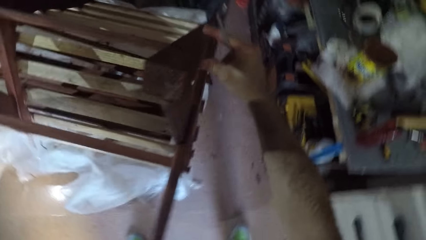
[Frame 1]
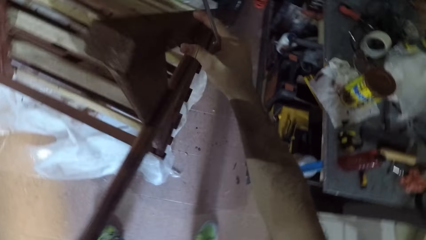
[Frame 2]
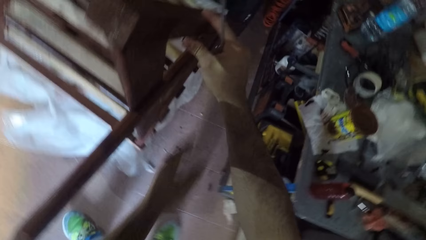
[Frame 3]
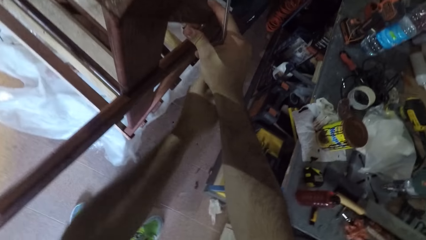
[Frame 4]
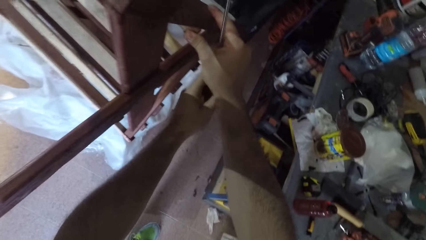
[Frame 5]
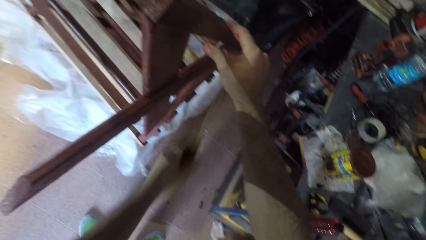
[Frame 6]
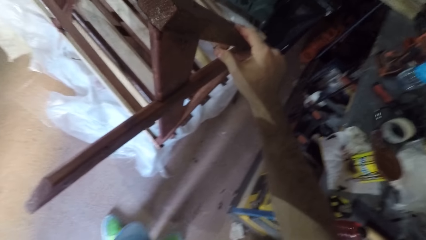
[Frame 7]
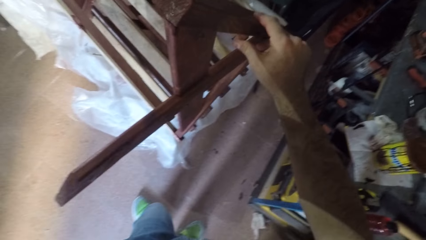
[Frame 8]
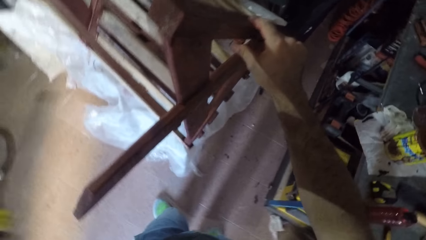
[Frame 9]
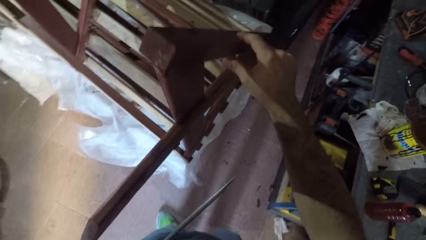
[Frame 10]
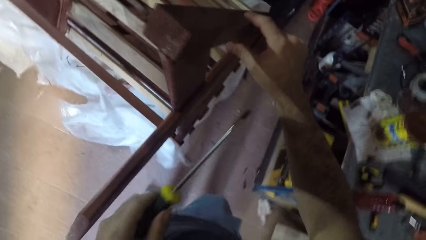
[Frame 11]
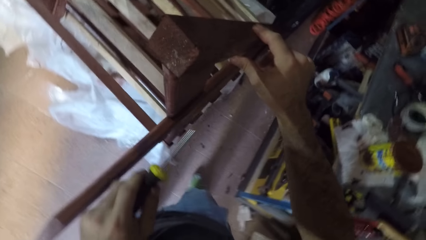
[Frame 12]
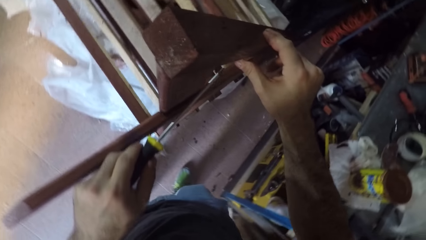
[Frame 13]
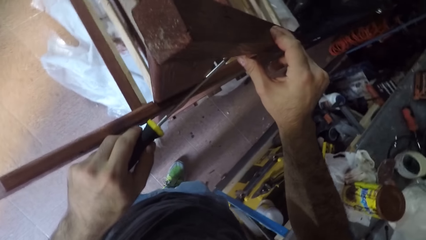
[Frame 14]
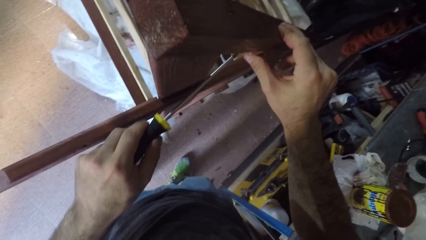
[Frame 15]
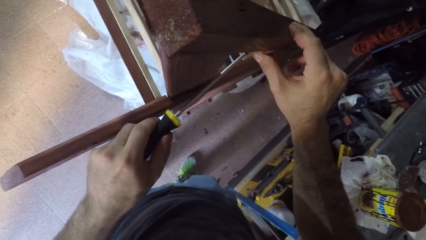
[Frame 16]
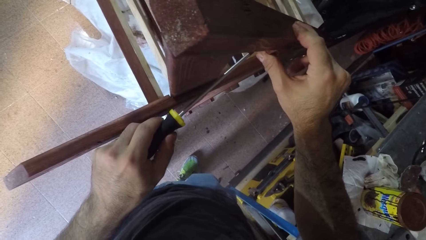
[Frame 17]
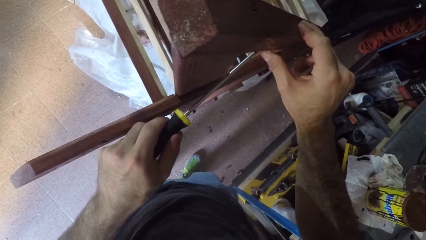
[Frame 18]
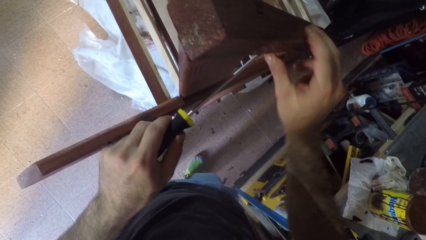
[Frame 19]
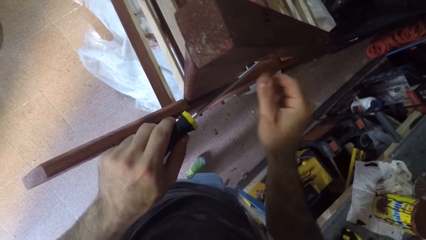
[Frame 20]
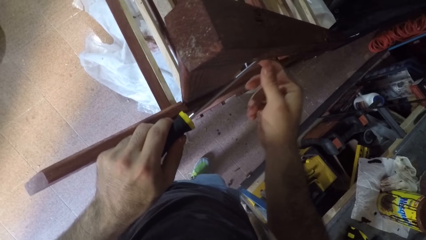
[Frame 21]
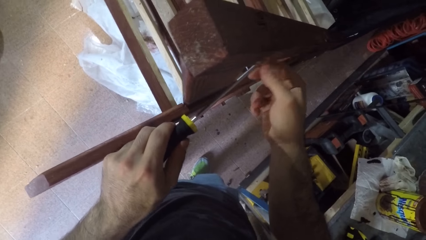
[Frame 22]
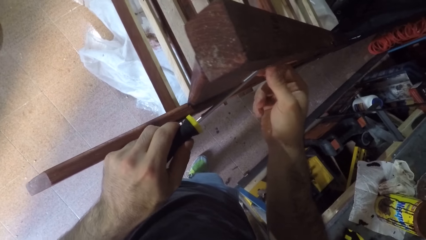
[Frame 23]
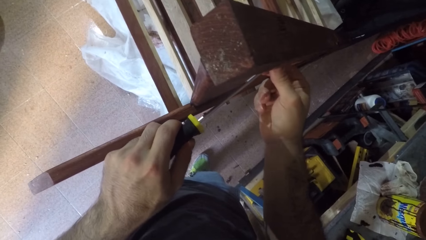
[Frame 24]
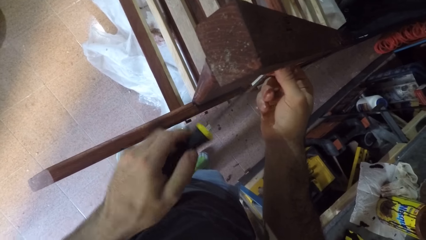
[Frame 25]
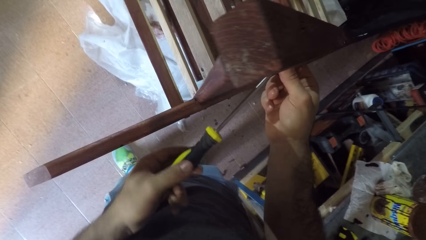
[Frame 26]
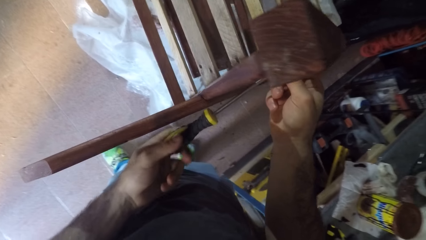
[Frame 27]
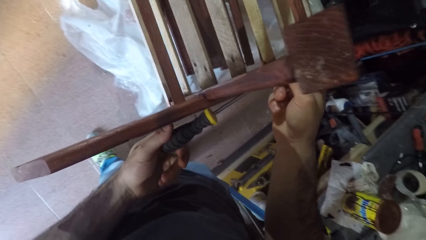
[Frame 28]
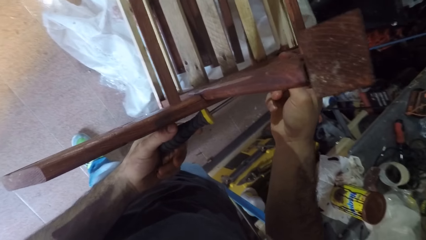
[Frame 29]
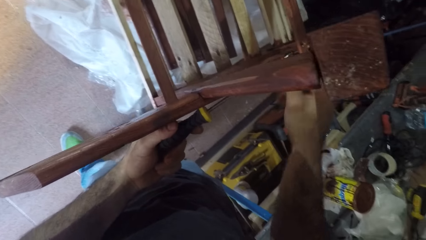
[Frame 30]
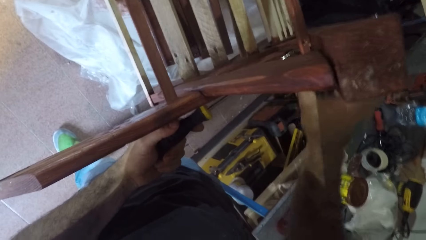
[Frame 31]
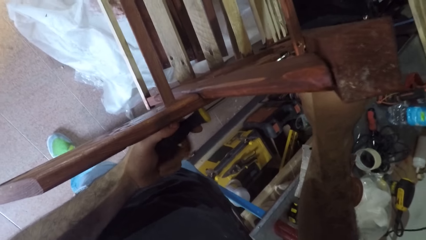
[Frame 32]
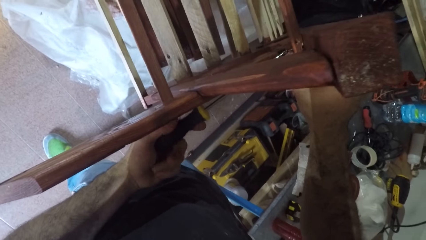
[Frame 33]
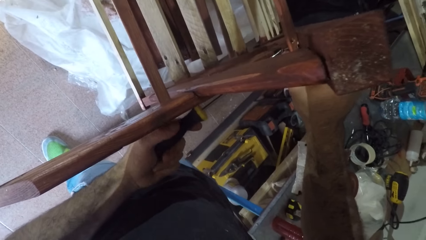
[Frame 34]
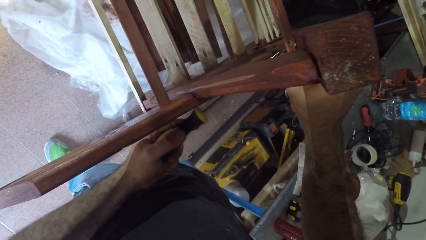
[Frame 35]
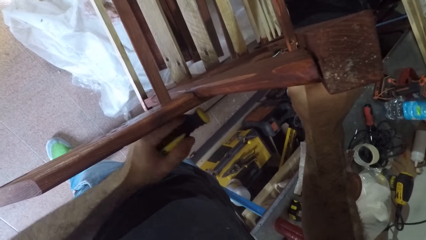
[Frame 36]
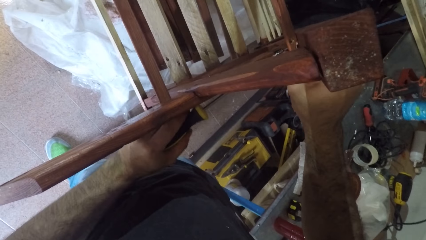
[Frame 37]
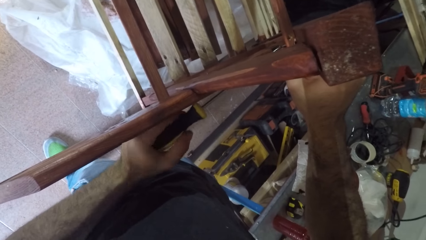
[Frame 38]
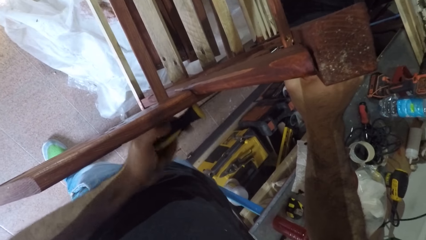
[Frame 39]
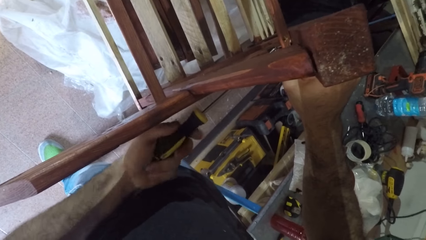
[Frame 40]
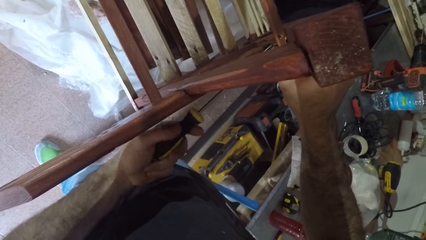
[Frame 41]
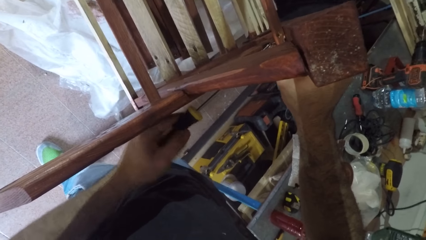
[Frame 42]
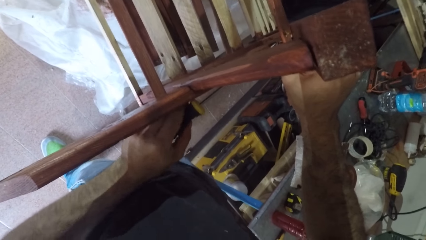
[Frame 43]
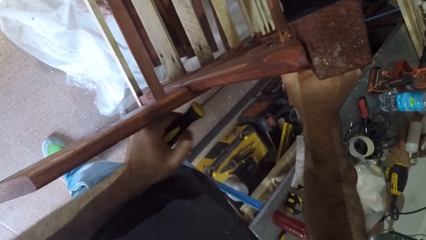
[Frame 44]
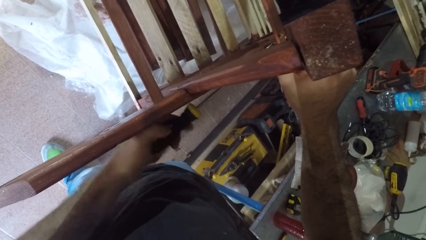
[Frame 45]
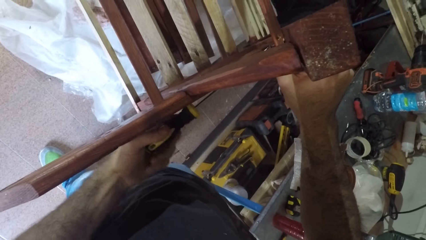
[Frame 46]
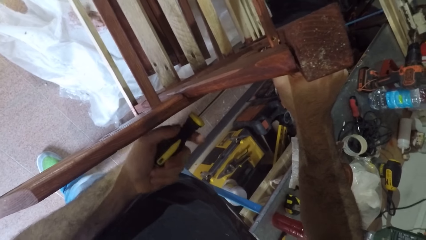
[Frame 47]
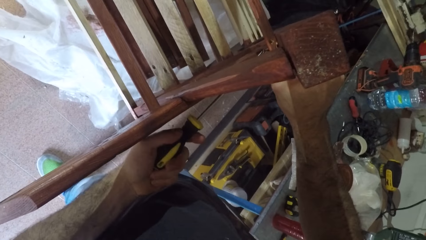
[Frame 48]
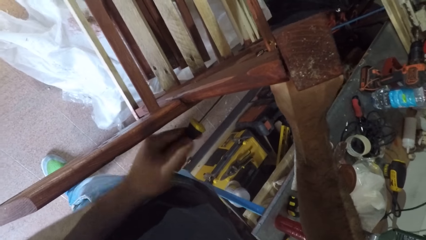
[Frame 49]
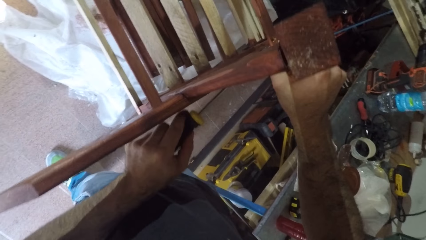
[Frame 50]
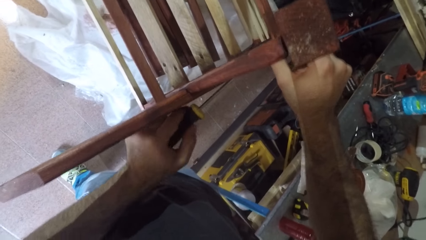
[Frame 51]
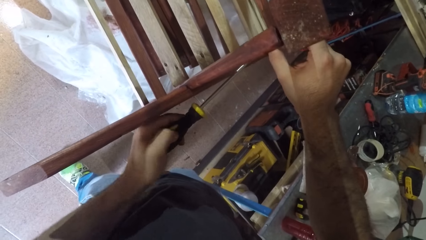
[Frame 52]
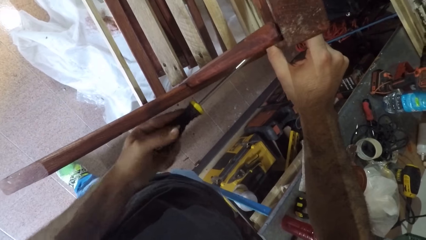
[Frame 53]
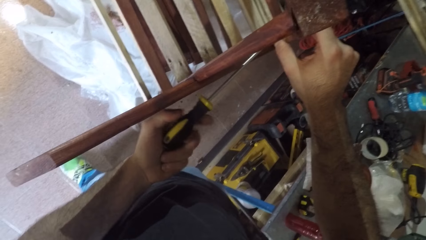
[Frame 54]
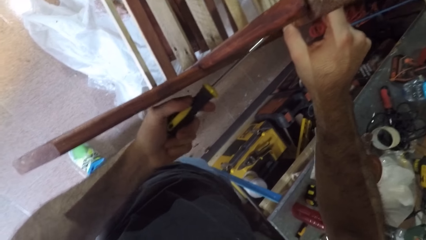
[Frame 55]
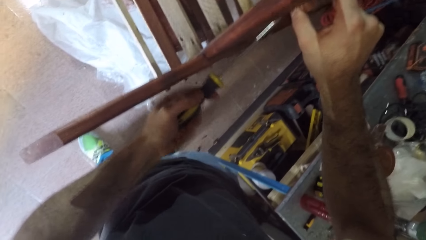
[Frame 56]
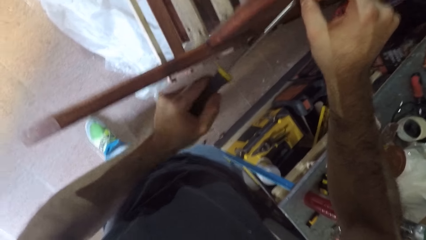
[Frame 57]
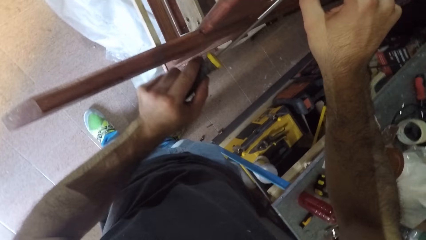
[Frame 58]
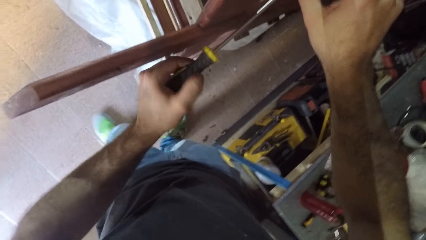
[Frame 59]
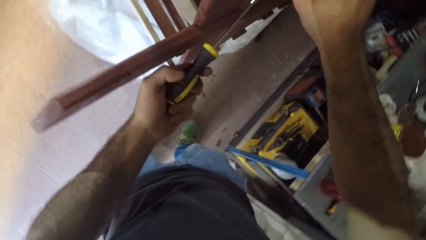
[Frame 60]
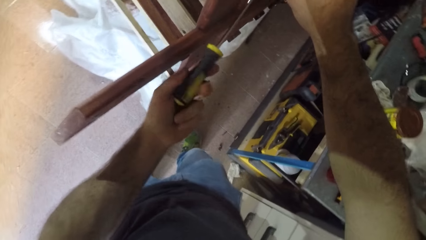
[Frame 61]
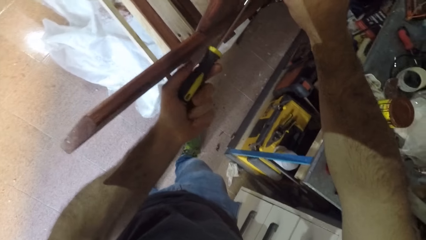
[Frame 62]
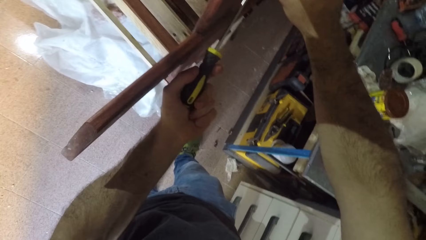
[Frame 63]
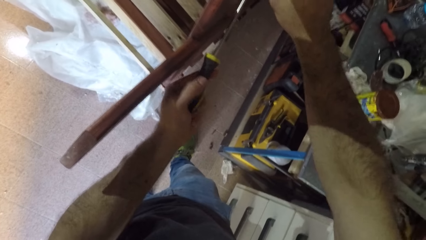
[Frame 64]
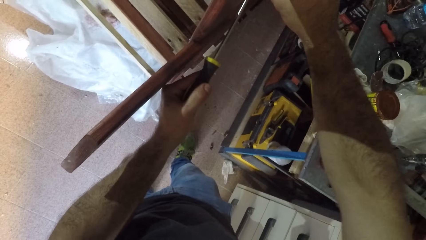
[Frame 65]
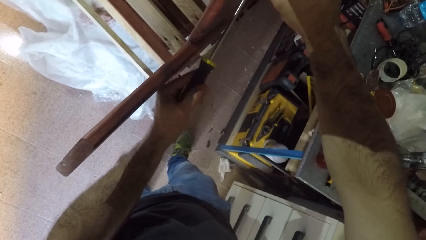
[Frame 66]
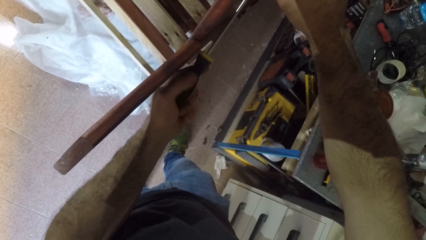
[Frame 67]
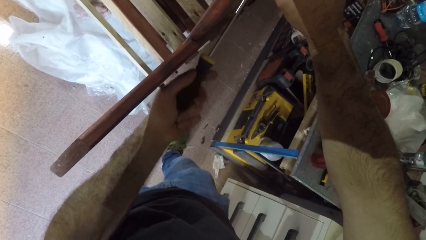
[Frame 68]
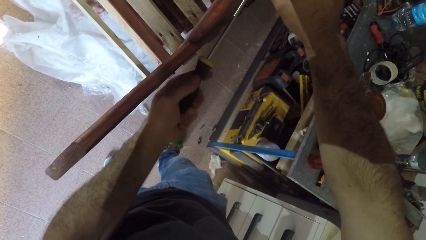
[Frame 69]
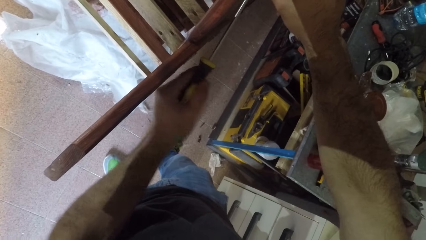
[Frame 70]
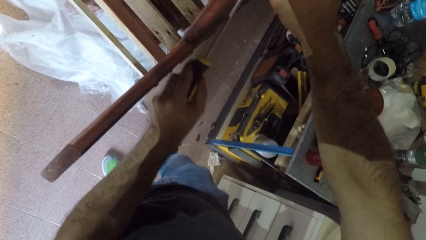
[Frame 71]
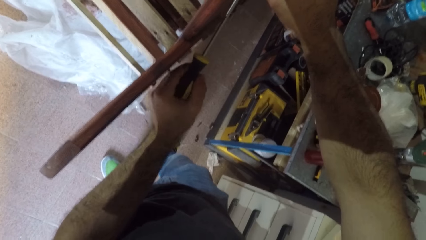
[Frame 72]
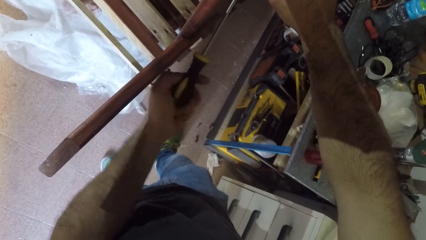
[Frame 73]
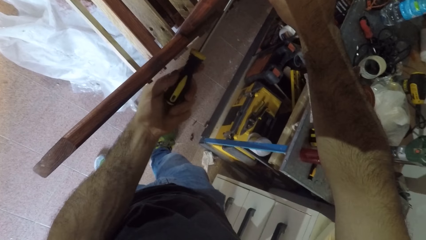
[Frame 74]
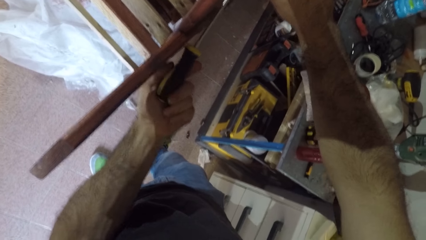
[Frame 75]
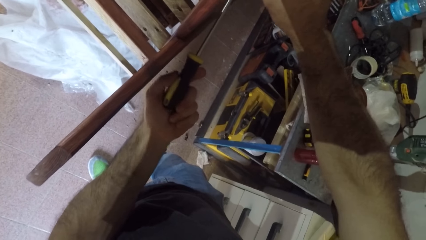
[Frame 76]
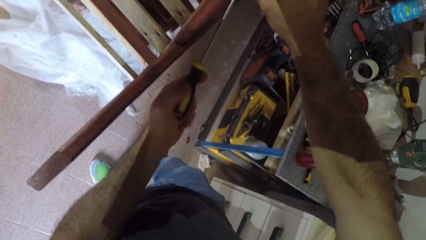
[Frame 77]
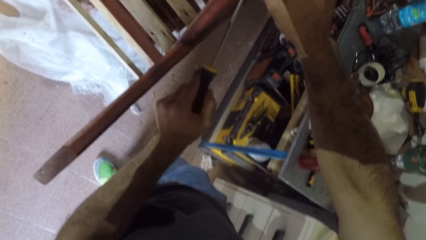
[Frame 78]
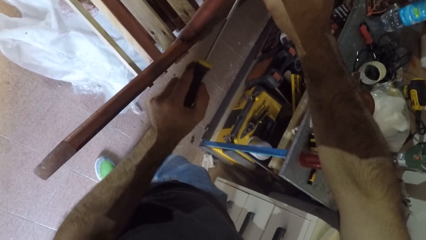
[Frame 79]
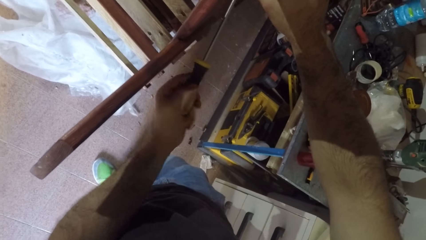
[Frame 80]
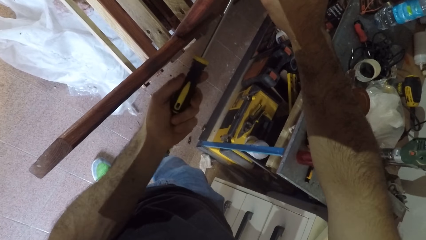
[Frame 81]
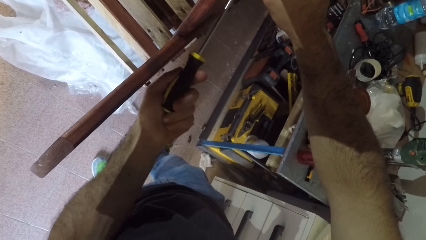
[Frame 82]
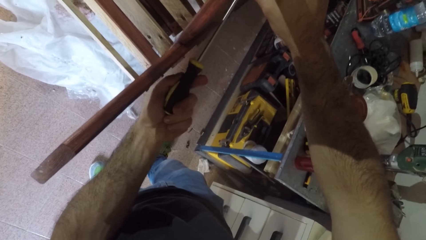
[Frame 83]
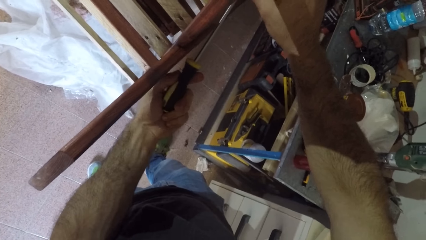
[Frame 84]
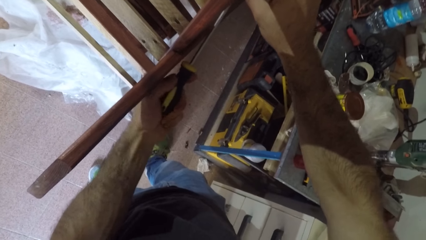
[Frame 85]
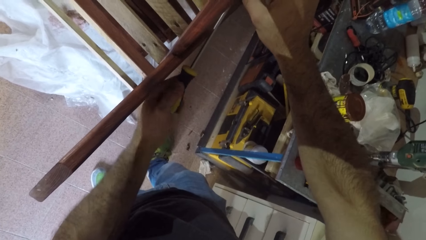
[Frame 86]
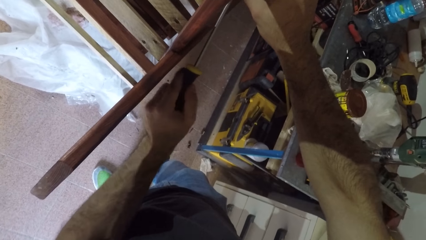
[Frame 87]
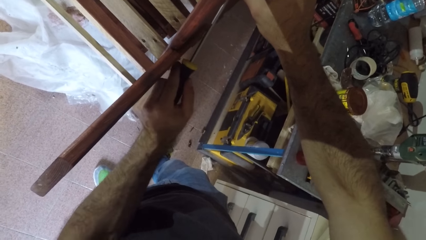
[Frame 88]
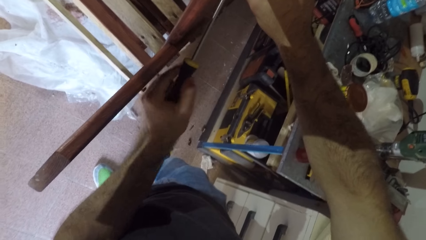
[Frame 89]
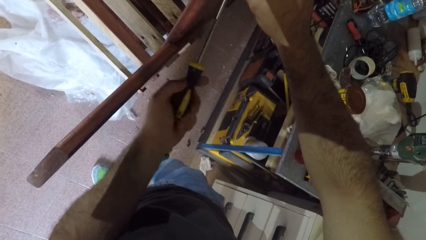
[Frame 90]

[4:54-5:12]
The camera wearer takes the screwdriver from the right hand. They fasten a nail or screw into the furniture with the screwdriver. They hold the screw. They hold the bench.
